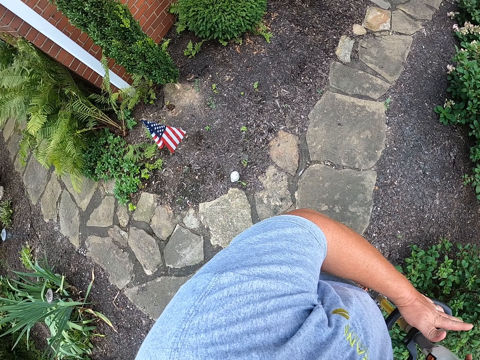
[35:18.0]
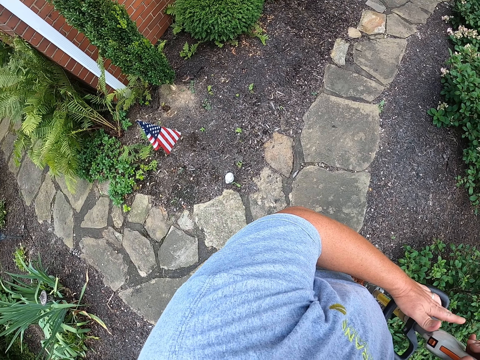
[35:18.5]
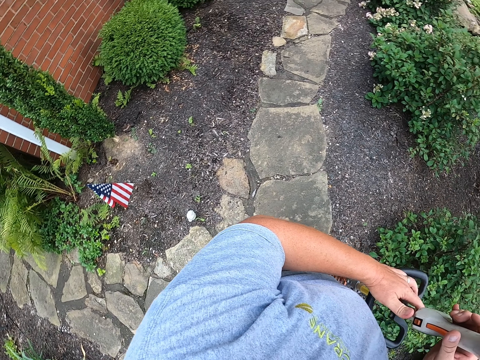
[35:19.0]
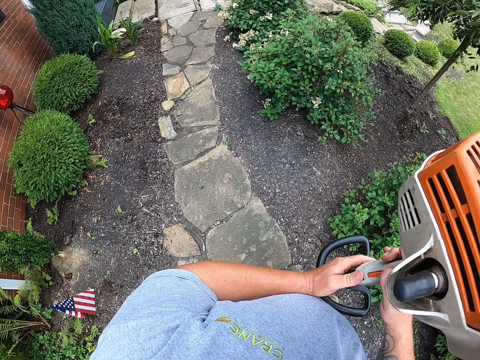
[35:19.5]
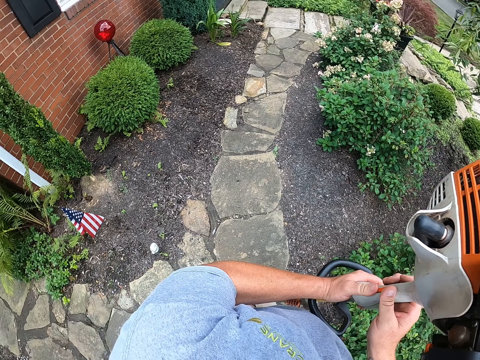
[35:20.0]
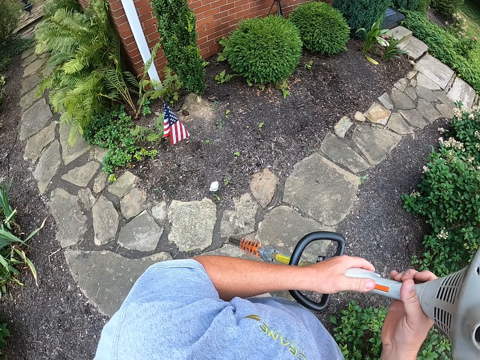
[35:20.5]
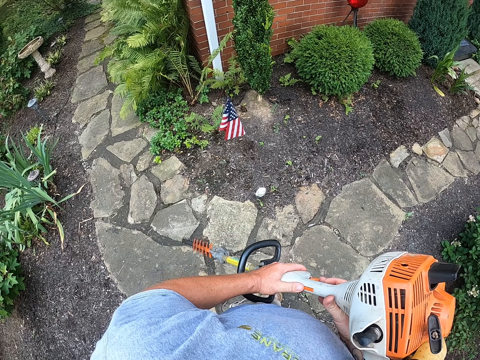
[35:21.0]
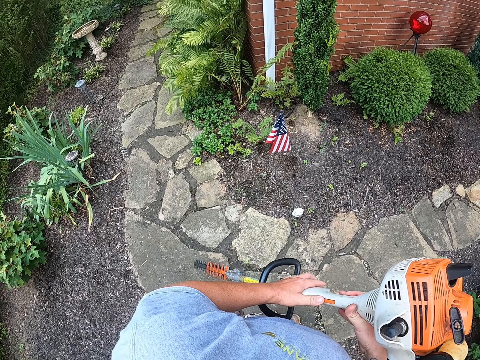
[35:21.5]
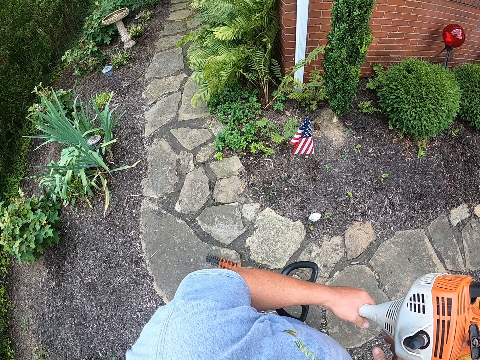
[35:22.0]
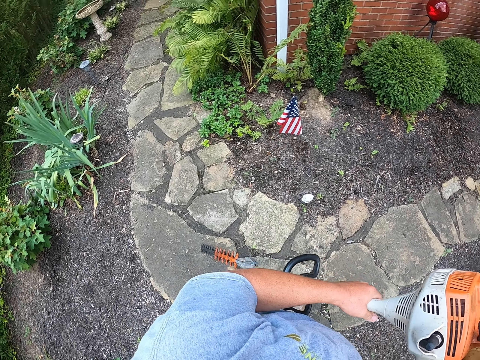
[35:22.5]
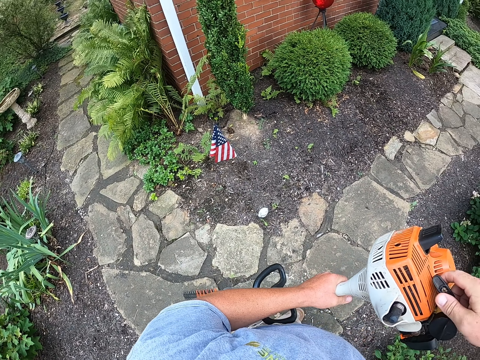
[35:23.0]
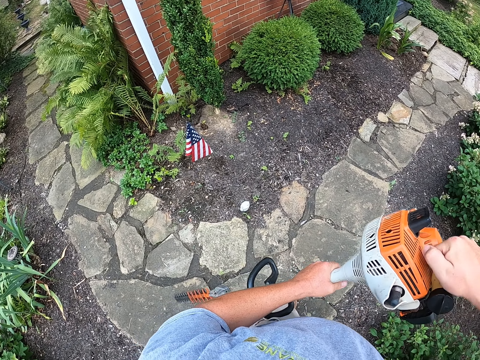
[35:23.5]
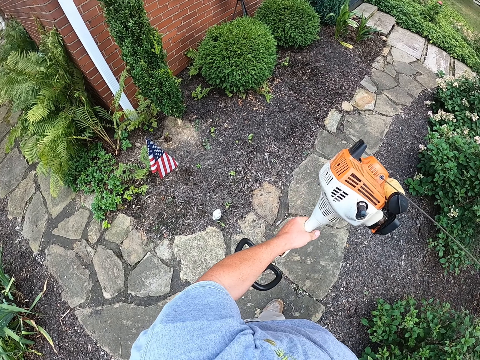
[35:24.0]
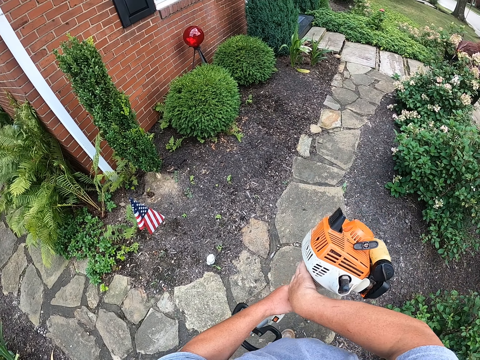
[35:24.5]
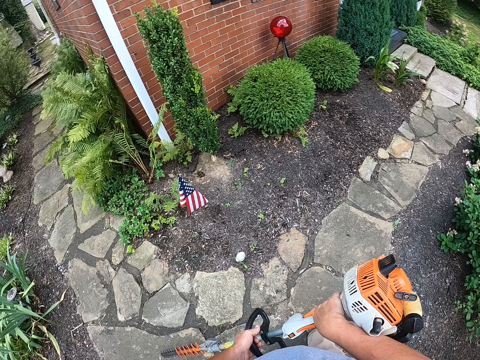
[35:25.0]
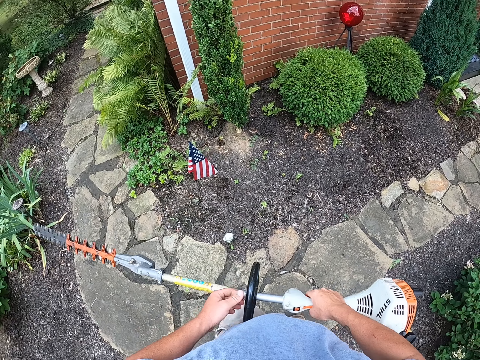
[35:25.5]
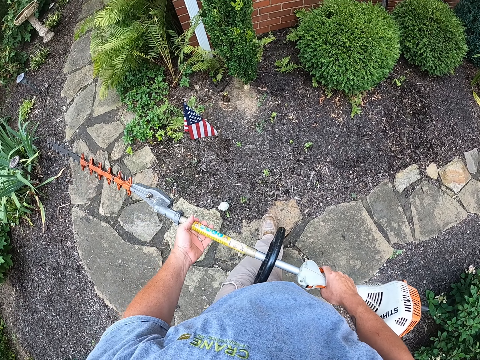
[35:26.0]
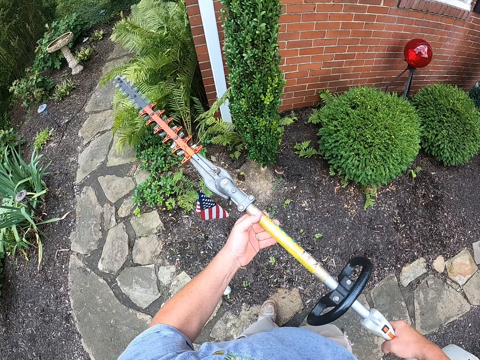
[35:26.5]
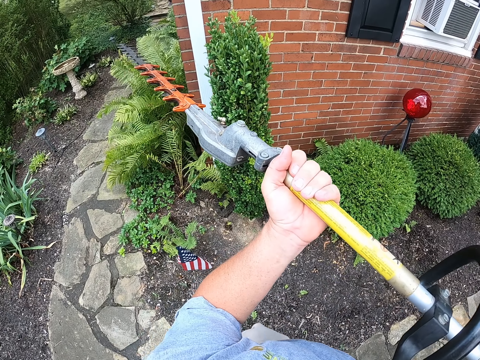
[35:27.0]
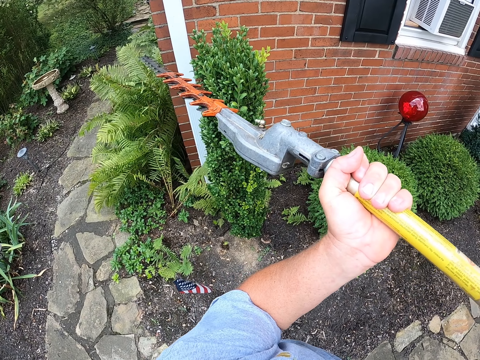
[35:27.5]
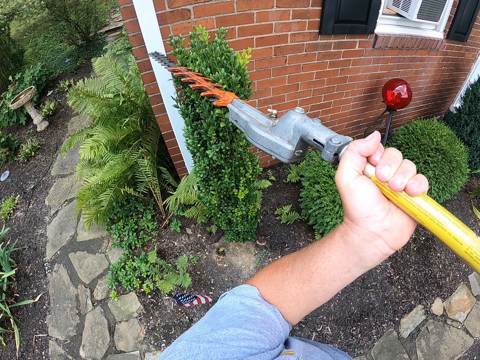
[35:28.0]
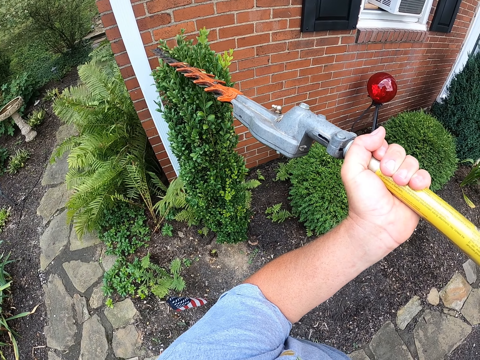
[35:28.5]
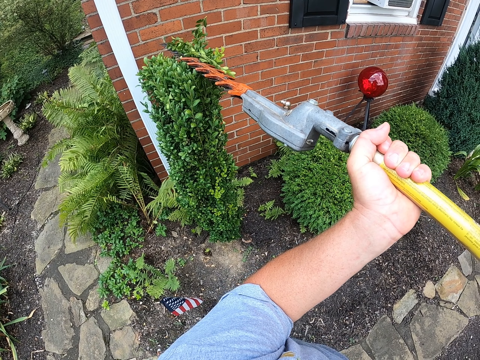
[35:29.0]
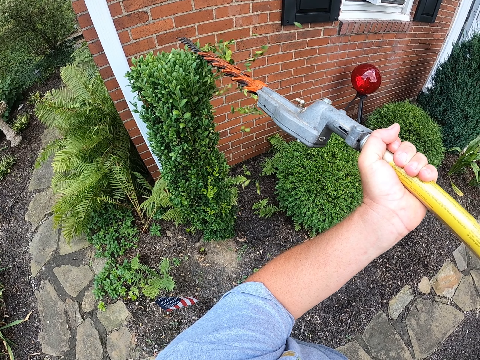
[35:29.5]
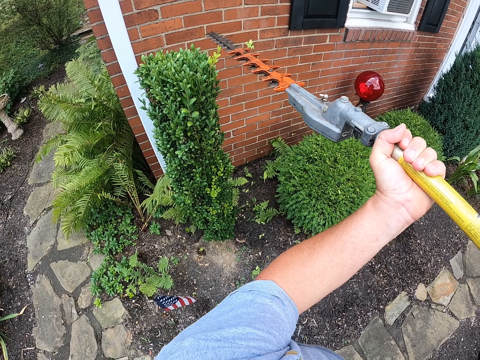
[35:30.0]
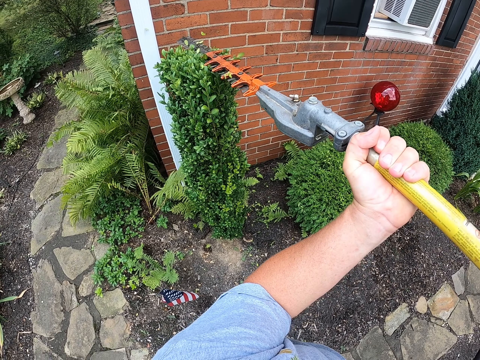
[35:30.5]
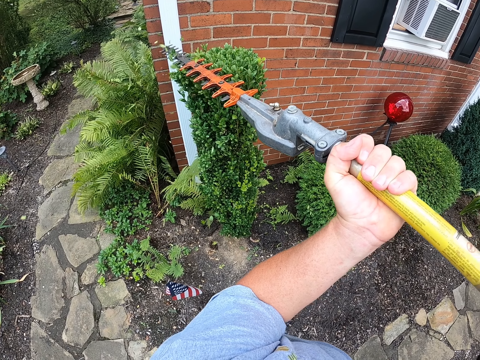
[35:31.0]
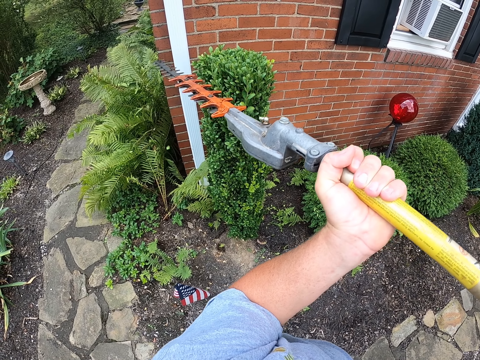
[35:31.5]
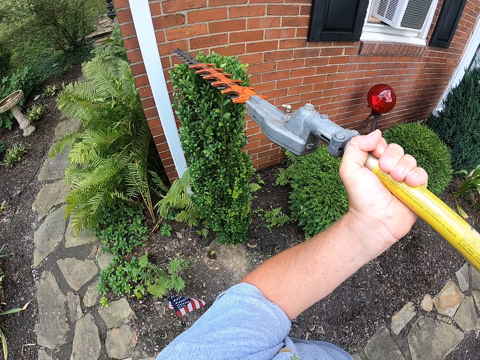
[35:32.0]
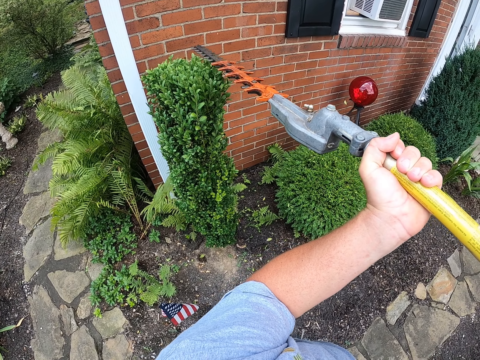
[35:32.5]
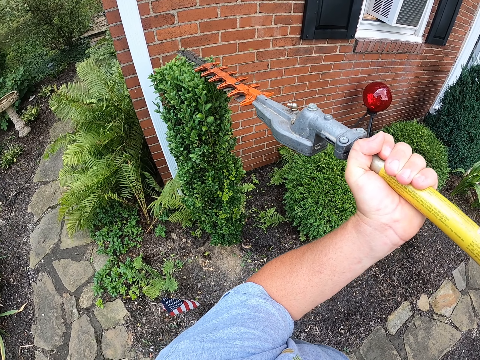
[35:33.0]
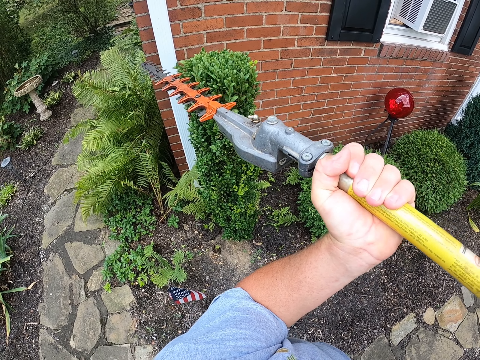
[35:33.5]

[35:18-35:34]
The camera wearer pulls the starter string. They trim the hedge plant with a hedge trimmer.

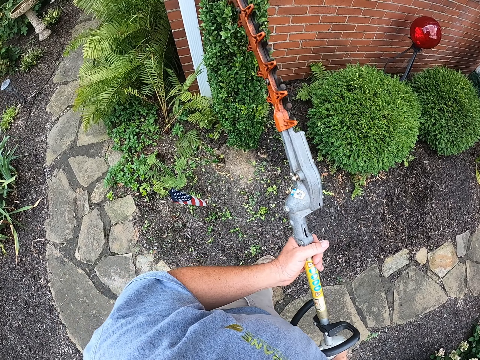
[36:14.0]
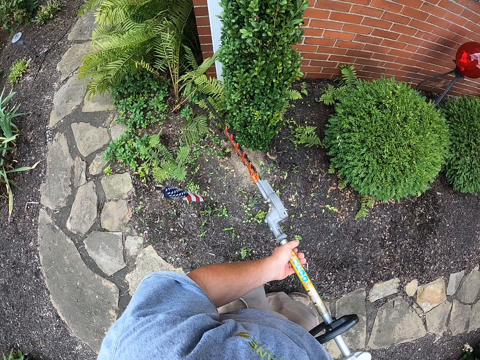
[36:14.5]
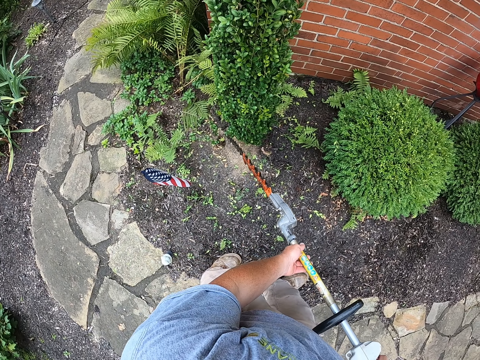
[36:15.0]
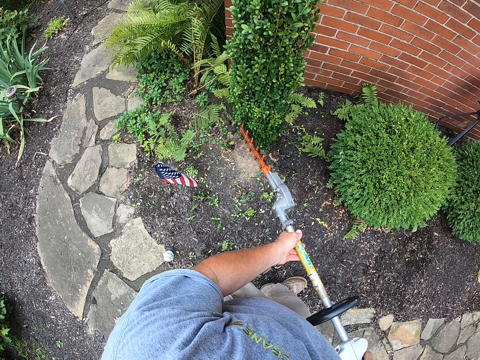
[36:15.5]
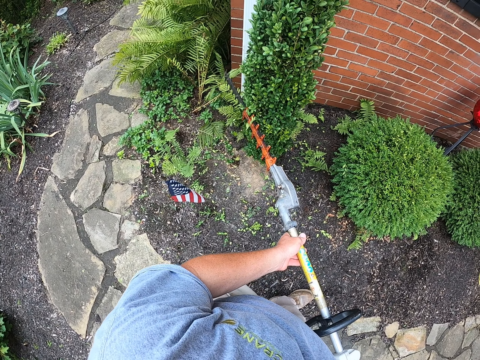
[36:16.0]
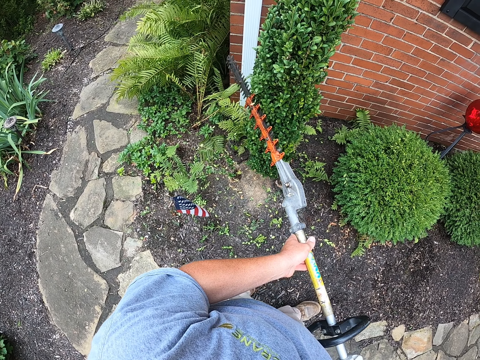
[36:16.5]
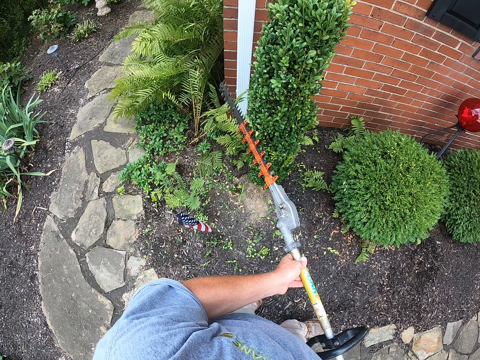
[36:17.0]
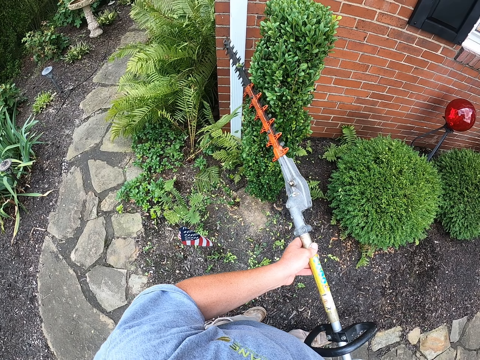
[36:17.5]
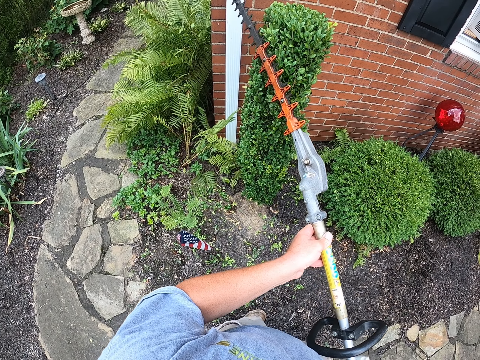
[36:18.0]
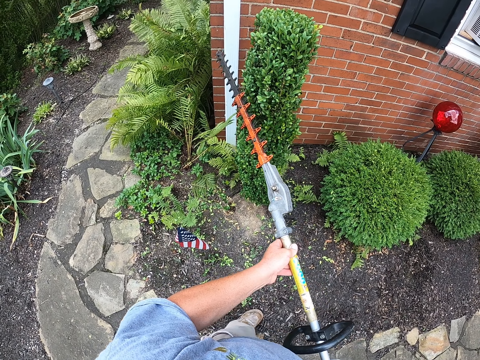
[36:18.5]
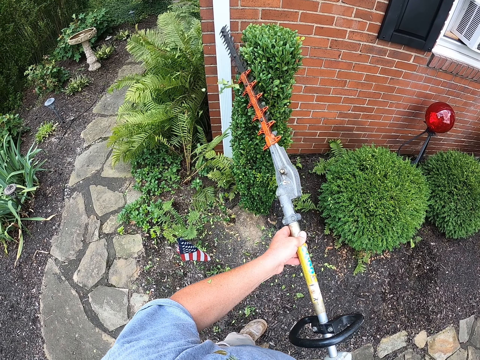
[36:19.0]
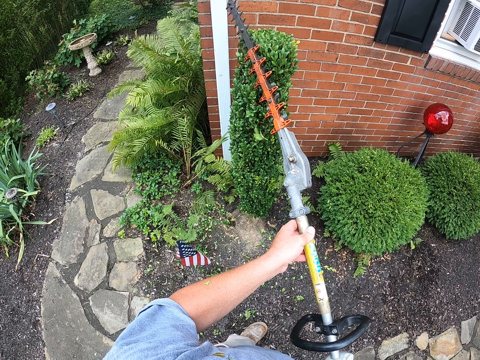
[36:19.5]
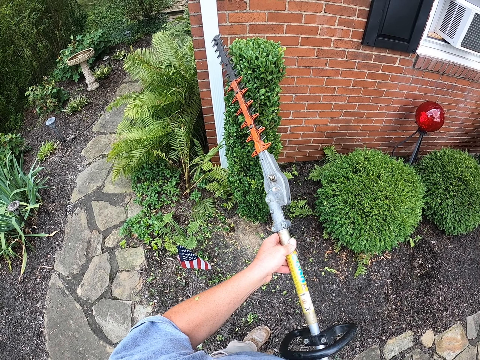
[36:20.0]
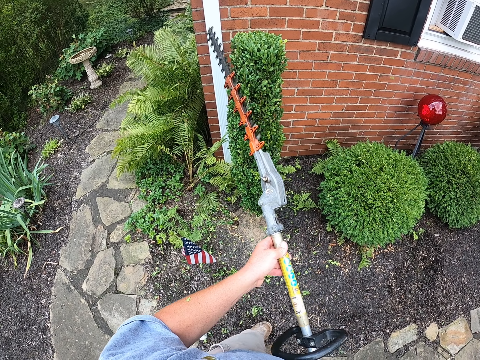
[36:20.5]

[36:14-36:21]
The camera wearer trims the hedge plant all round.

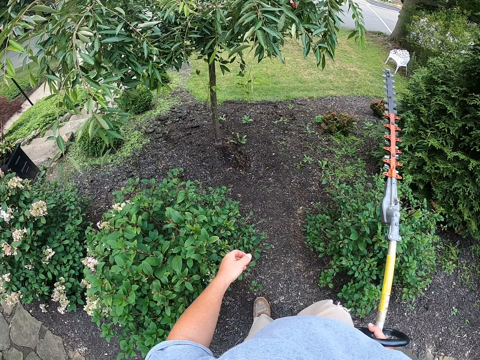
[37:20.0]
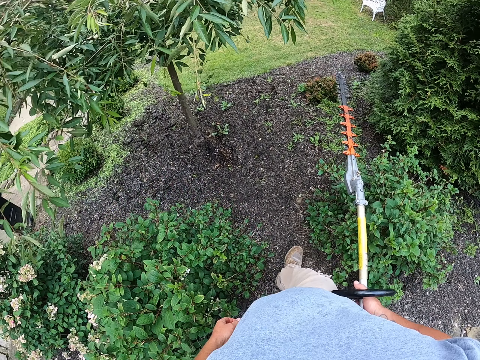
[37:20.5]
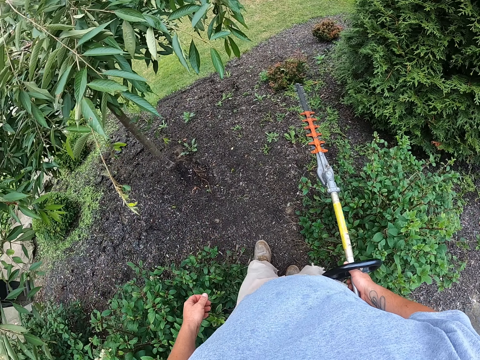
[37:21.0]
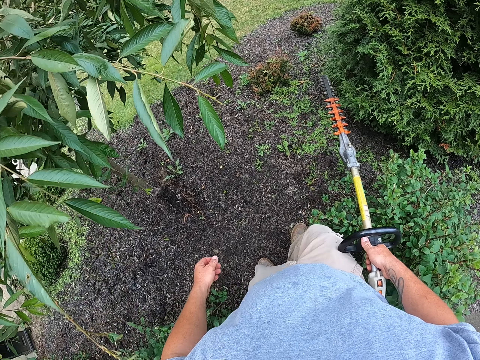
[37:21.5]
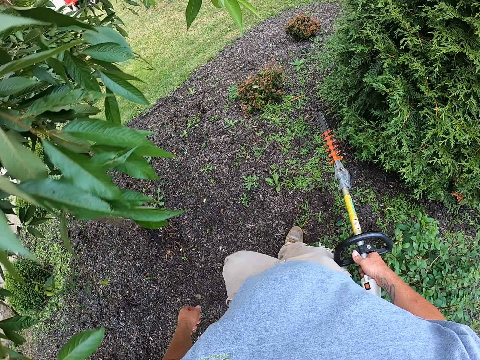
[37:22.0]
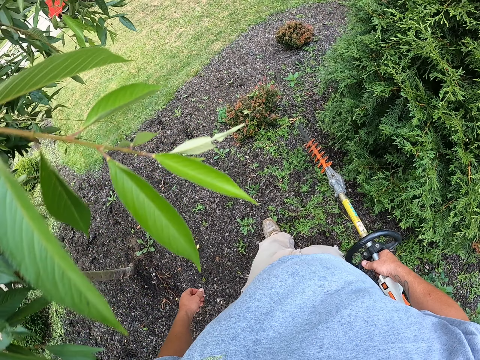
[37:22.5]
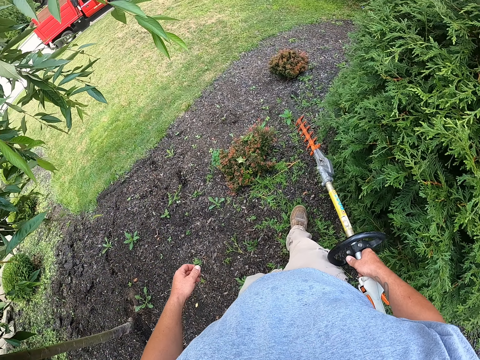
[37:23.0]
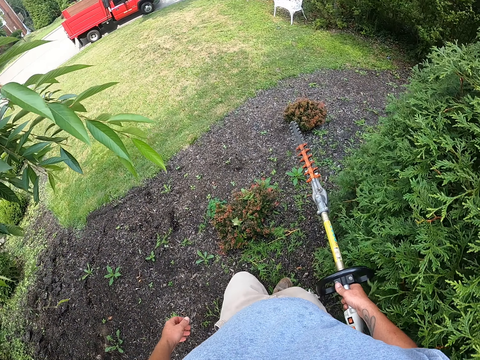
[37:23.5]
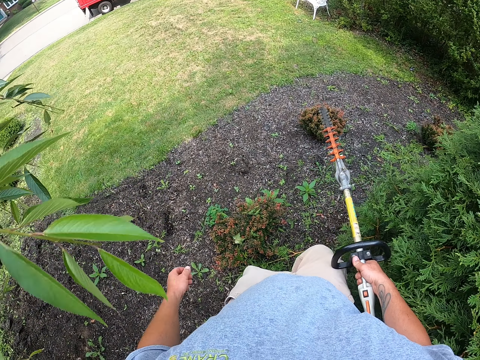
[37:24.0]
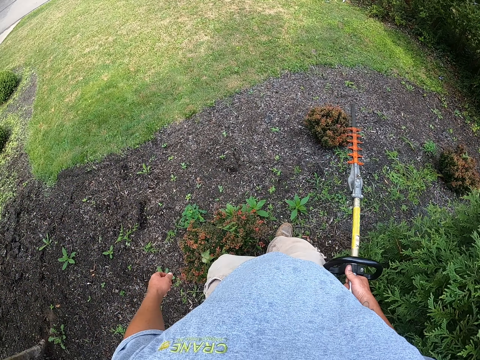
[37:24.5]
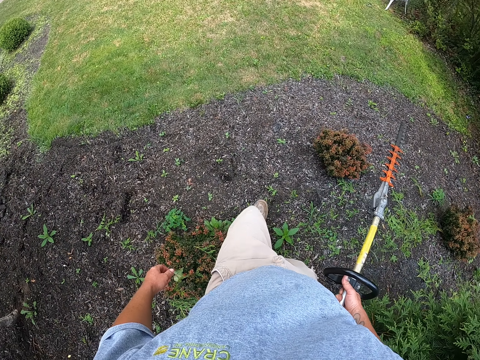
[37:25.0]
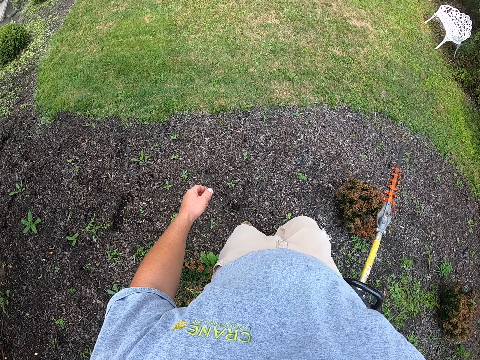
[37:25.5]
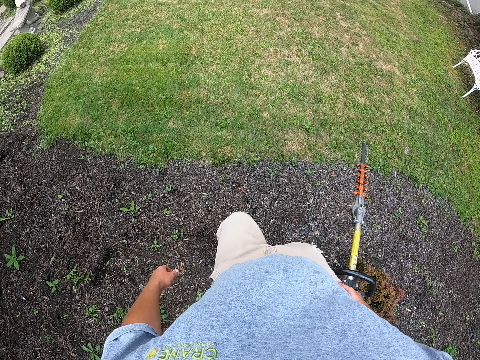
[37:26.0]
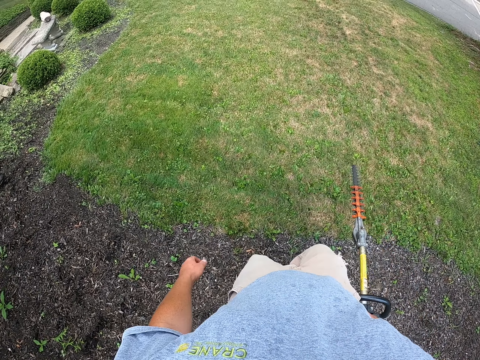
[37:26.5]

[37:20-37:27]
The camera wearer walks in the yard.
